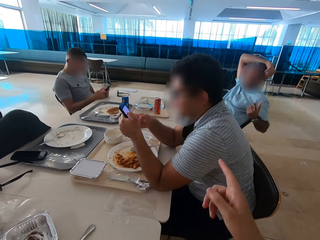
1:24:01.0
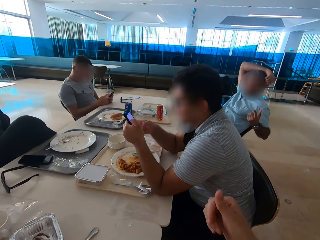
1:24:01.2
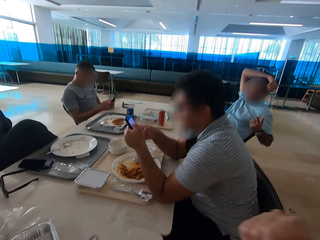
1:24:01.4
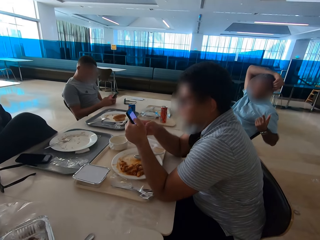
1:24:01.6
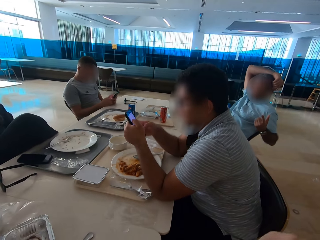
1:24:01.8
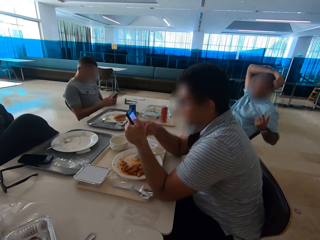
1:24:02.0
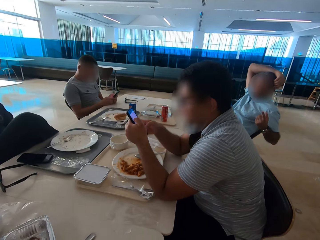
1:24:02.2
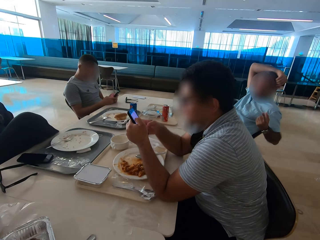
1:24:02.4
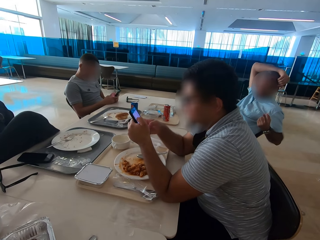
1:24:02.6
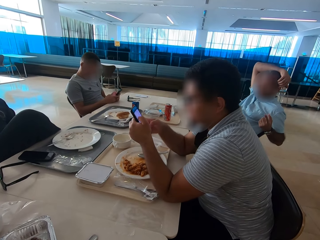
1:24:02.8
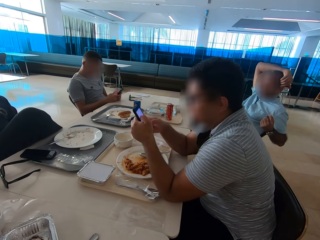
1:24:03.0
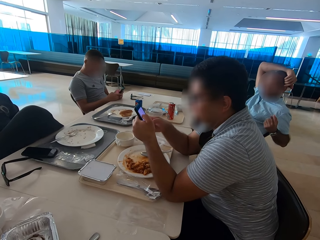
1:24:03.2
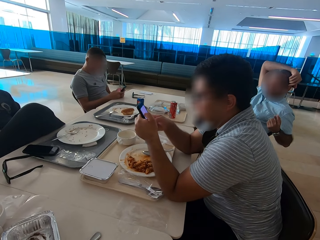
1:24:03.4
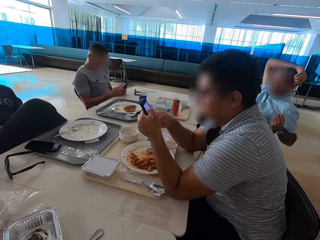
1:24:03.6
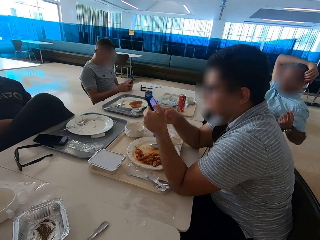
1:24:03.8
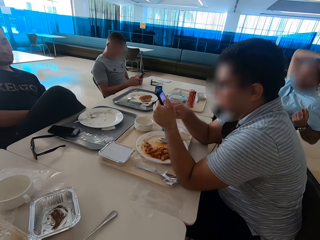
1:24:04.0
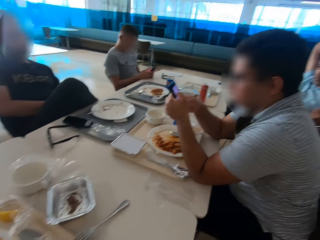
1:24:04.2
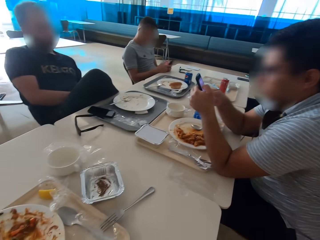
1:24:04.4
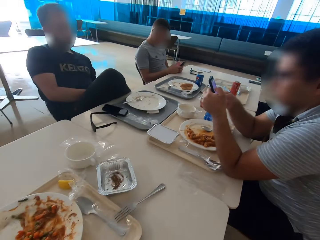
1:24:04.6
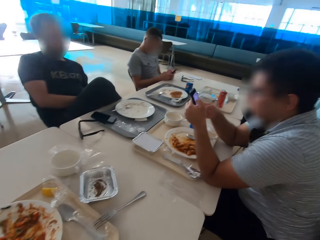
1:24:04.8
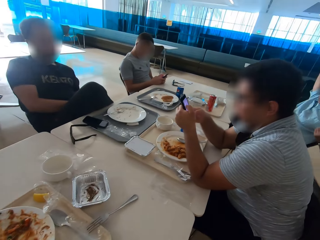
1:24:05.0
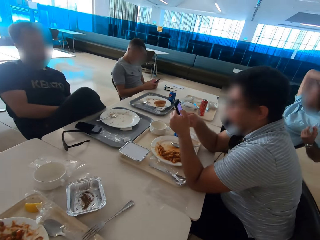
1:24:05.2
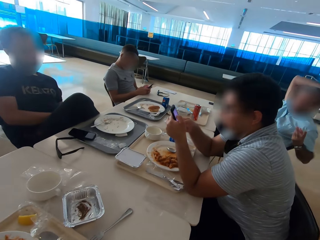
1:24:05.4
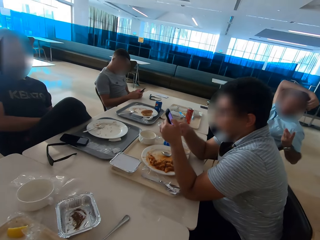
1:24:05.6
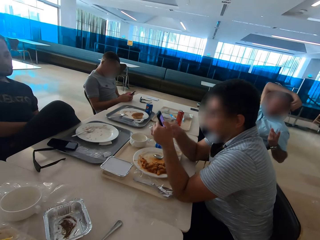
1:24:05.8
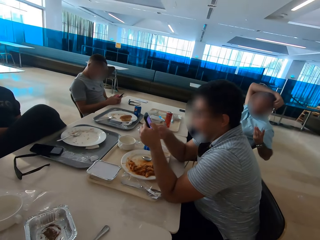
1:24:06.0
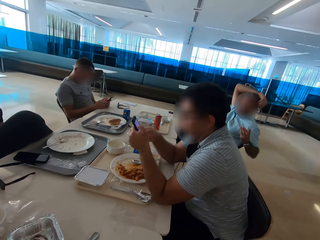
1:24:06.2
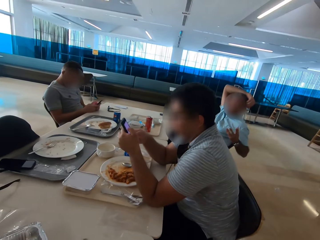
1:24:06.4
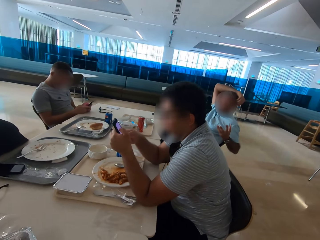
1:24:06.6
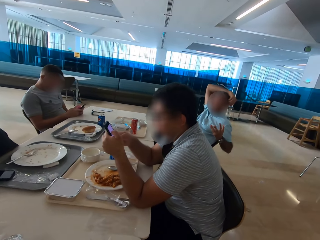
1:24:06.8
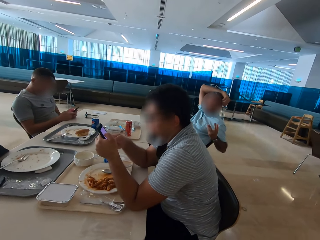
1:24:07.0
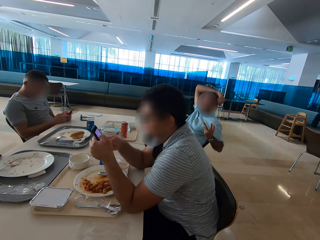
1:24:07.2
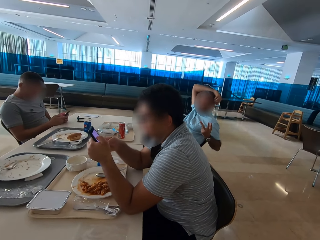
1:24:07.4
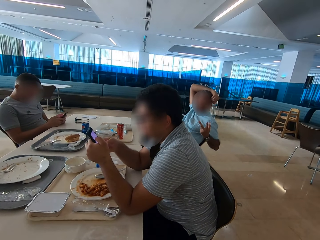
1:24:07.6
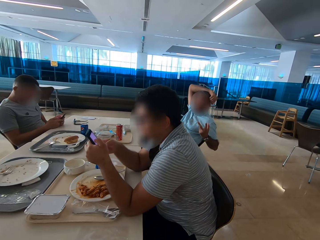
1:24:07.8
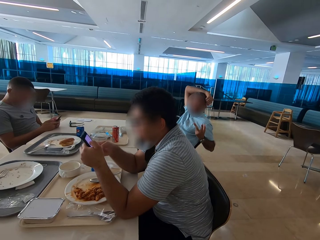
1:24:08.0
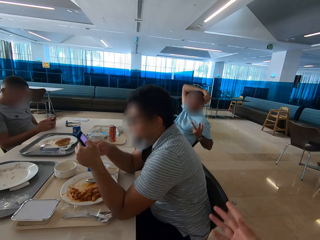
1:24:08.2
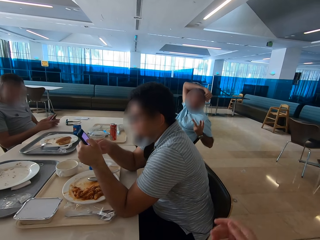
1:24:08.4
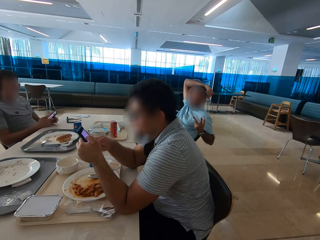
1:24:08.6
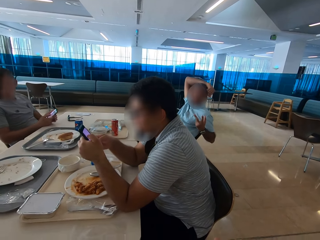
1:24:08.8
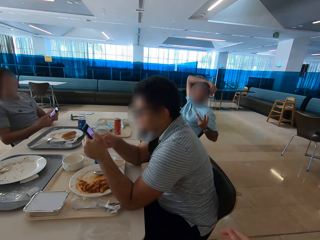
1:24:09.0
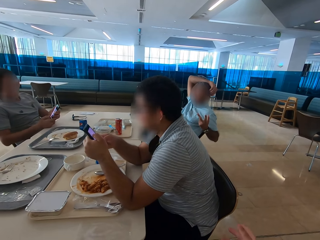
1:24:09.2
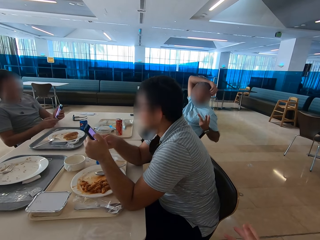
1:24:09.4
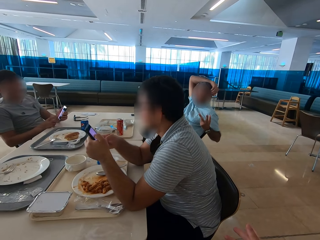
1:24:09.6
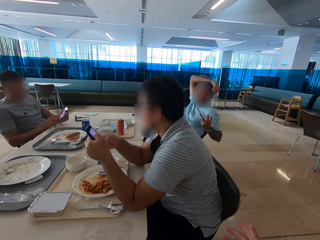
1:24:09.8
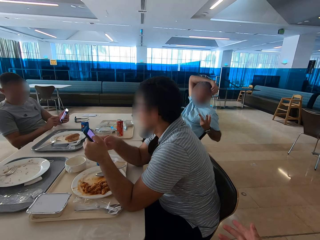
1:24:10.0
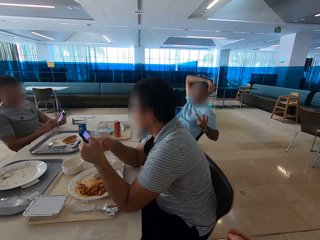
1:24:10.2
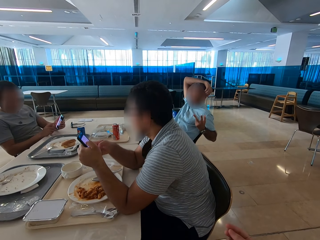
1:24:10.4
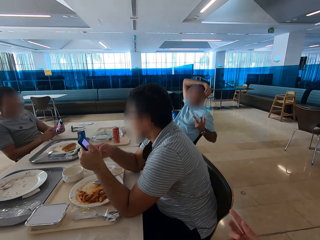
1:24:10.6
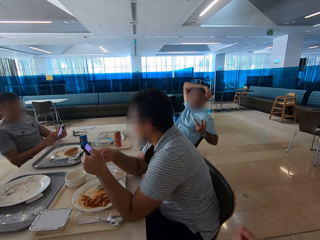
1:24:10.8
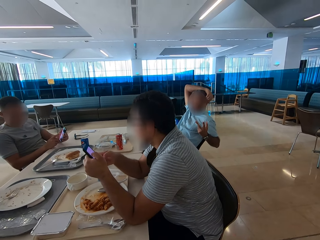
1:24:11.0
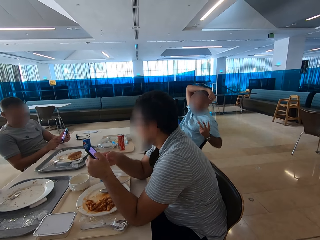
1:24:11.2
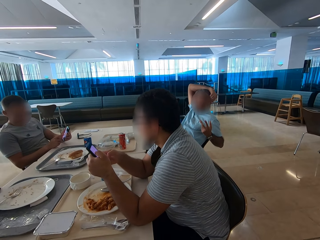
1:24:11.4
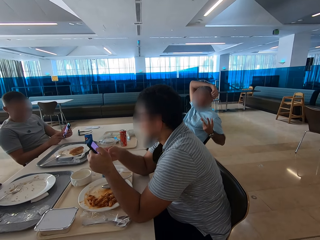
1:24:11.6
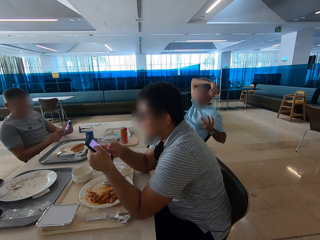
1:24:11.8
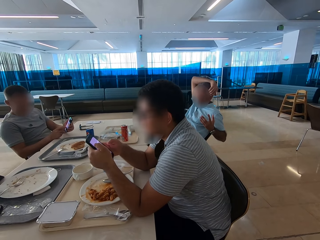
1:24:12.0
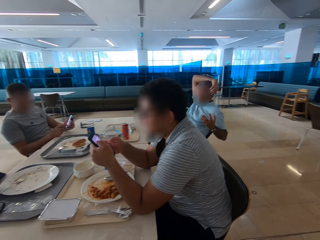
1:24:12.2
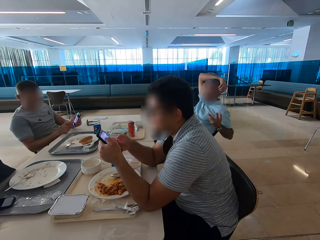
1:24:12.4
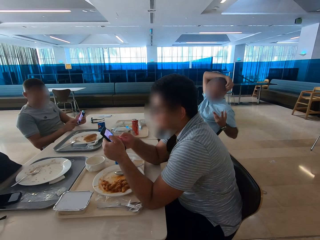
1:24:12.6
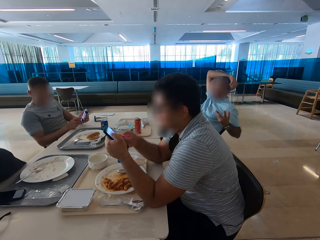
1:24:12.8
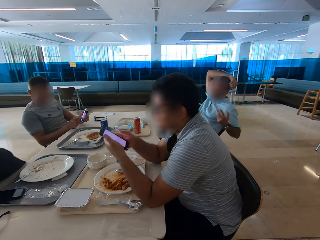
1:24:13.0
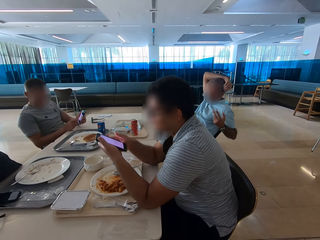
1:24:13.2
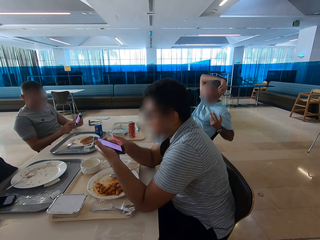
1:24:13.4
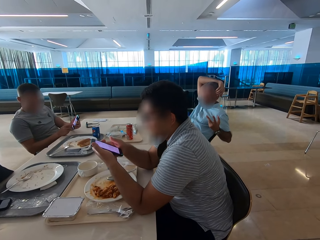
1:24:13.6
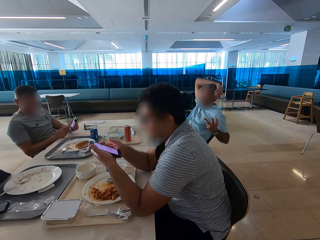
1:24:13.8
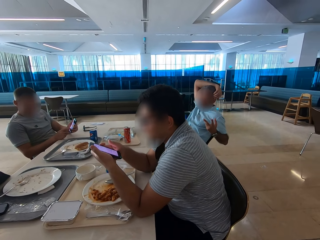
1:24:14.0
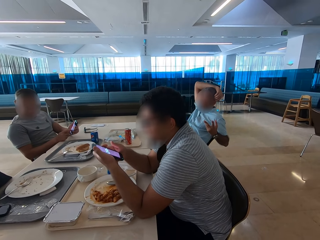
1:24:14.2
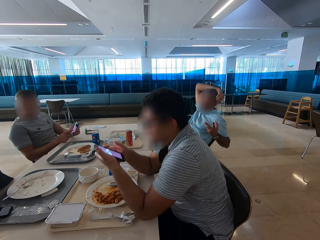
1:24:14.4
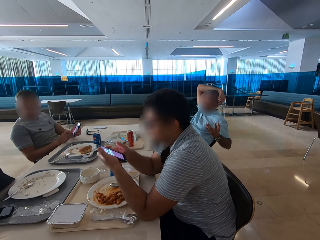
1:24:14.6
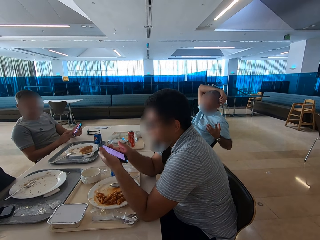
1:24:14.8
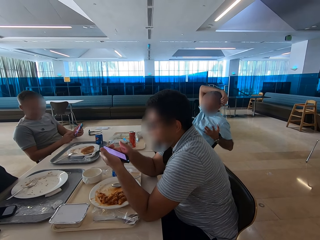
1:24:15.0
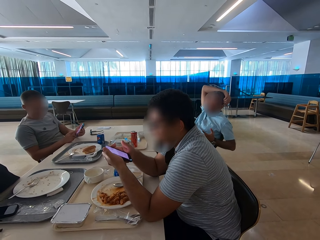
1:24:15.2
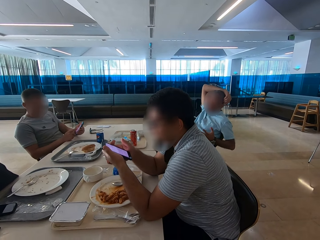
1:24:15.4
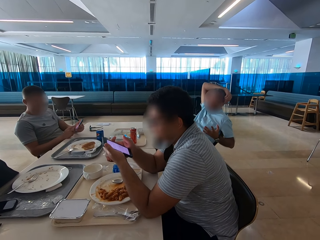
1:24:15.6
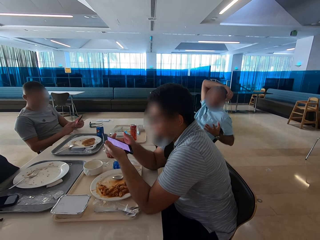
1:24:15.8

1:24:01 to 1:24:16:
A man points at the phone's screen. Another man swipes on the phone's screen.

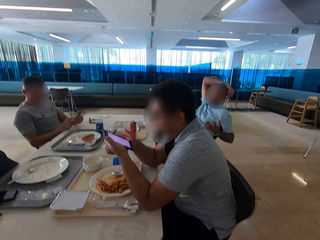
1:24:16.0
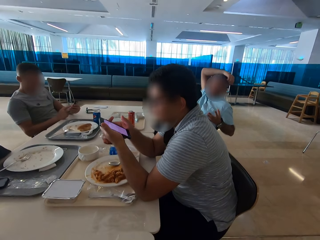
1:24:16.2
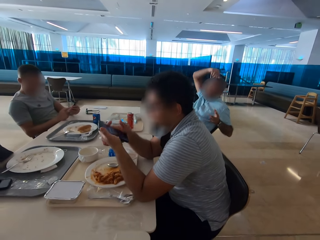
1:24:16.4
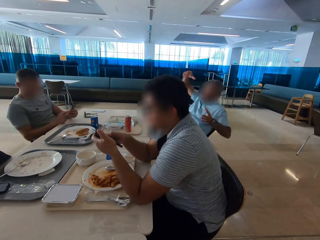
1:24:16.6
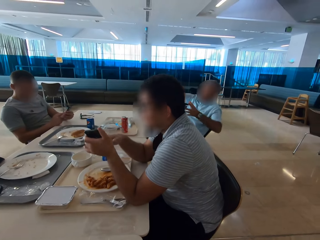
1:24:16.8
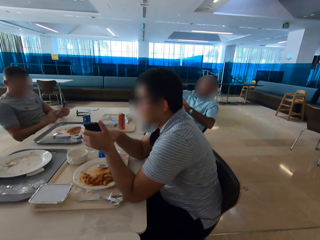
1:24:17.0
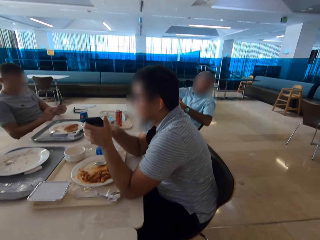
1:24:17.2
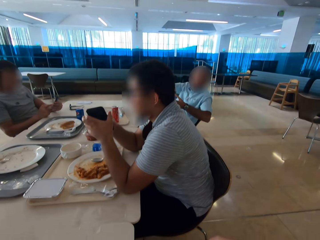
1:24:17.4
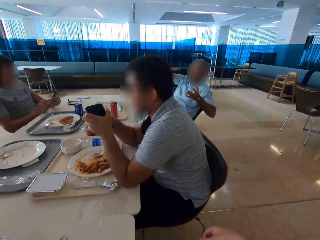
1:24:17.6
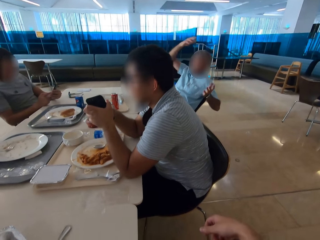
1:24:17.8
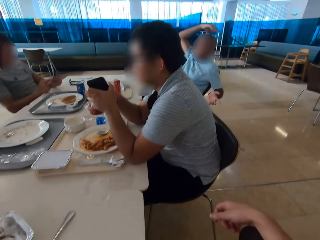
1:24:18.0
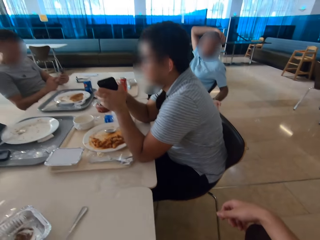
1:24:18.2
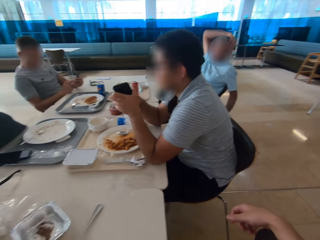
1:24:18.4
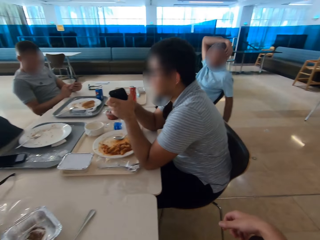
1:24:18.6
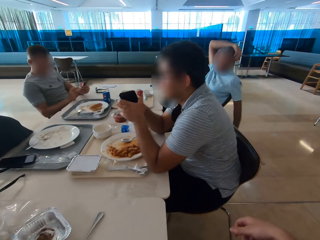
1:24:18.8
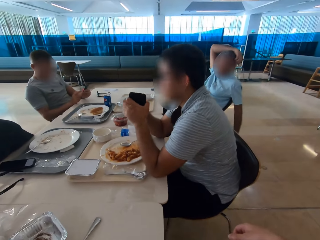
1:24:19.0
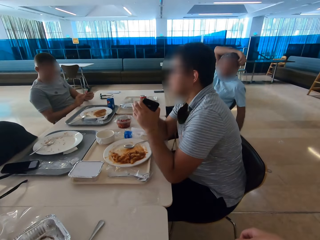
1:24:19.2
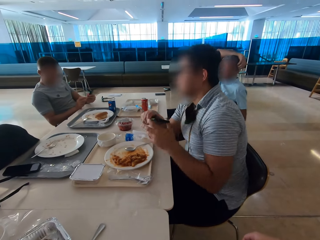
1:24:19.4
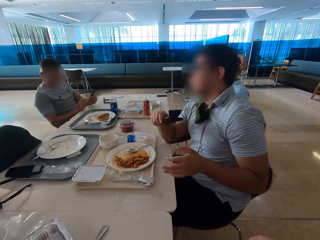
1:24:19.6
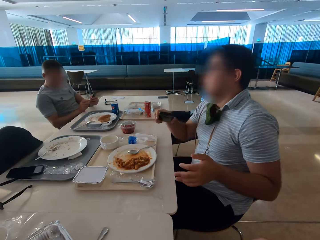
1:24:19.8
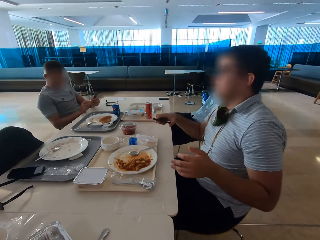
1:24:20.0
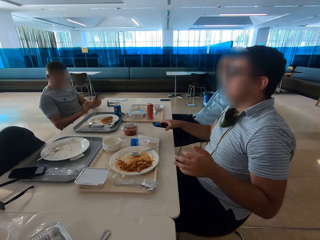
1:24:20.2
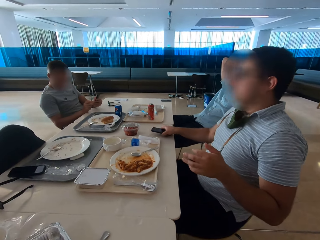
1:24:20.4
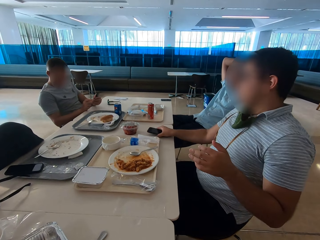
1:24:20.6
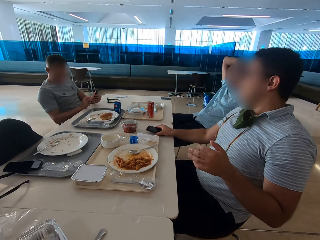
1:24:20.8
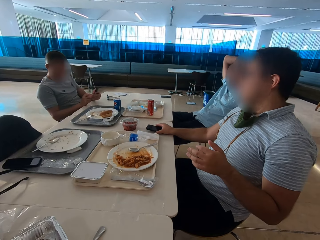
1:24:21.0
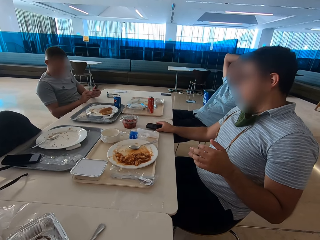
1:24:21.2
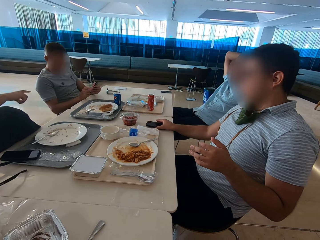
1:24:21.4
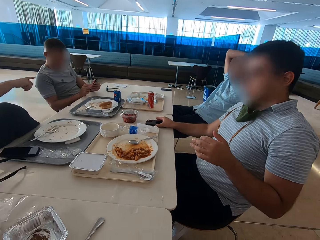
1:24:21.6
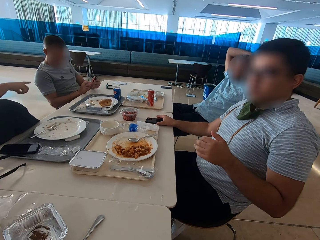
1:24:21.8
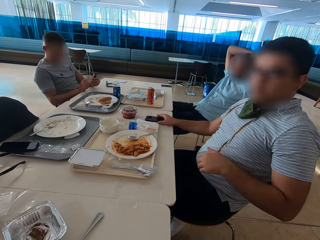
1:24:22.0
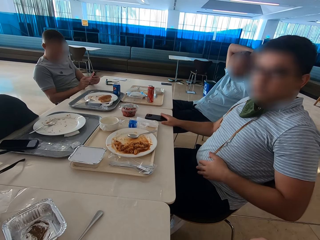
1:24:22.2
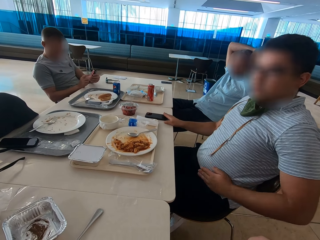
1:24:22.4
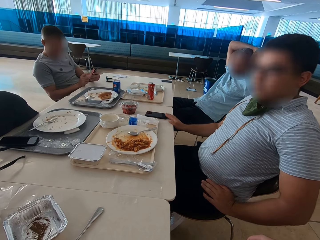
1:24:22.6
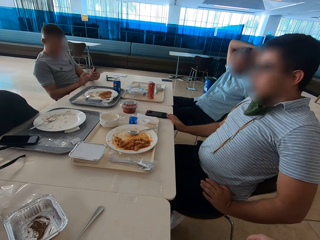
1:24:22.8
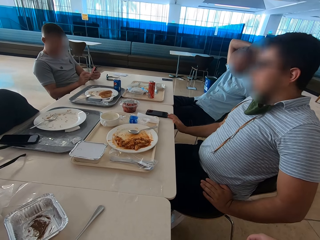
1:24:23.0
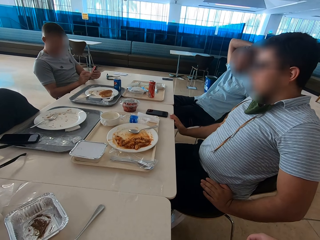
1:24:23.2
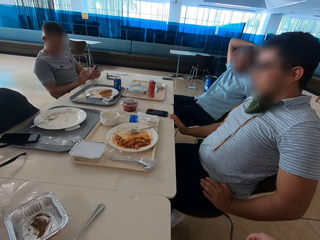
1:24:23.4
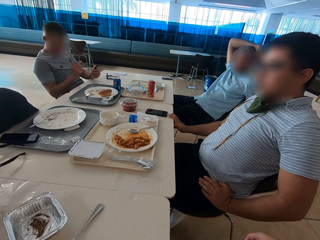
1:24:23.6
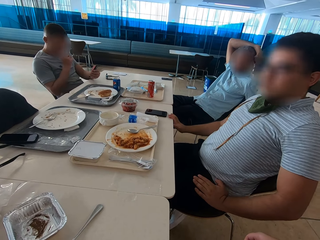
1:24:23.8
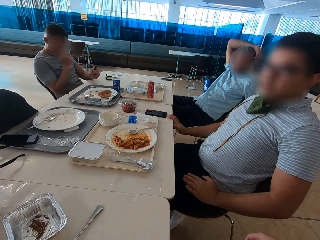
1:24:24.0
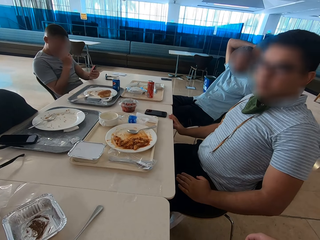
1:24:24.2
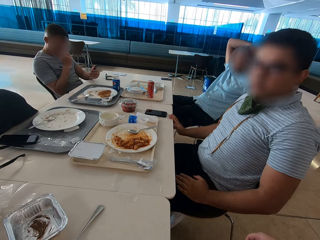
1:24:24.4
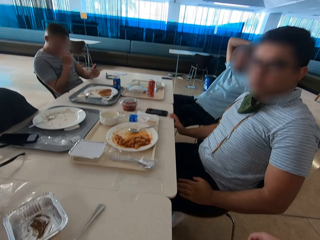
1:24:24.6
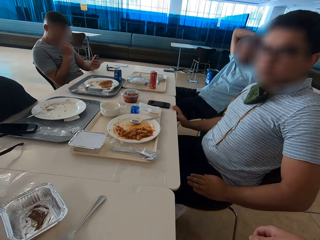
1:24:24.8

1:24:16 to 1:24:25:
A man gestures. Another man points. A third man puts a phone on the table.
